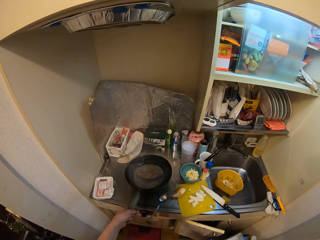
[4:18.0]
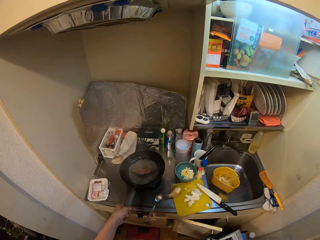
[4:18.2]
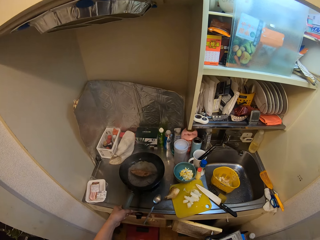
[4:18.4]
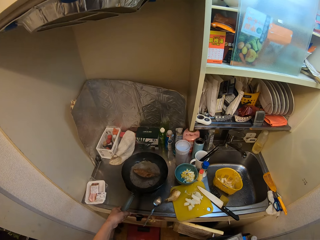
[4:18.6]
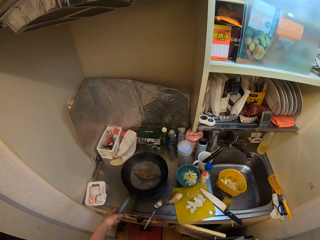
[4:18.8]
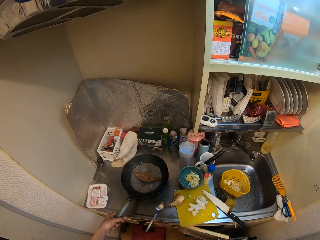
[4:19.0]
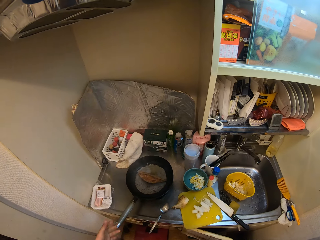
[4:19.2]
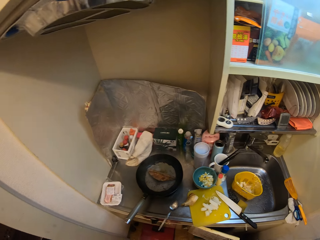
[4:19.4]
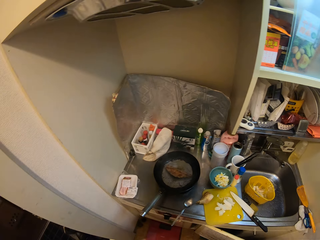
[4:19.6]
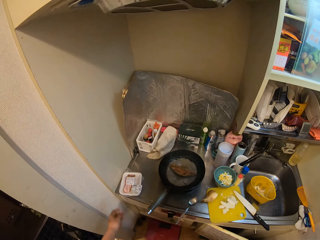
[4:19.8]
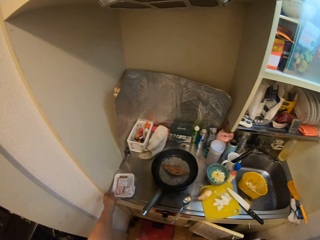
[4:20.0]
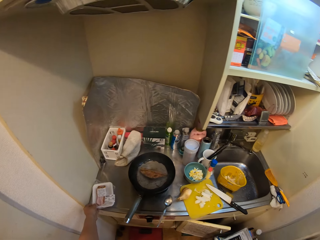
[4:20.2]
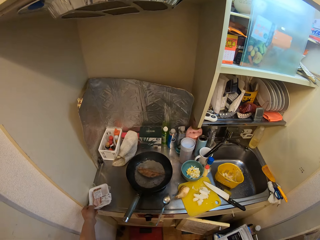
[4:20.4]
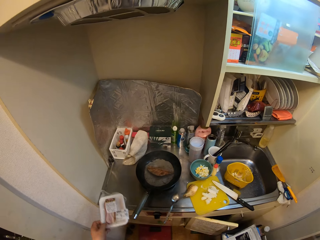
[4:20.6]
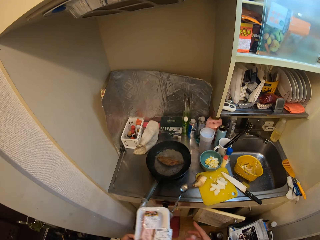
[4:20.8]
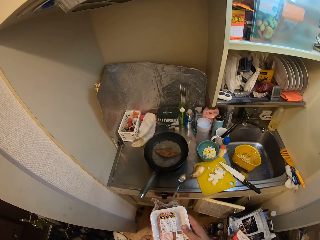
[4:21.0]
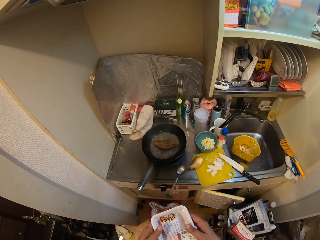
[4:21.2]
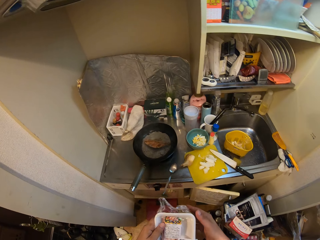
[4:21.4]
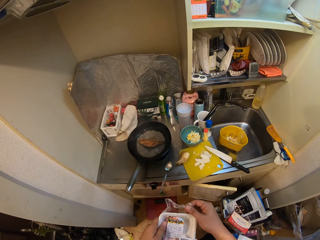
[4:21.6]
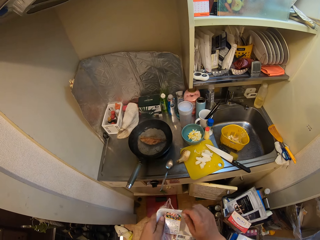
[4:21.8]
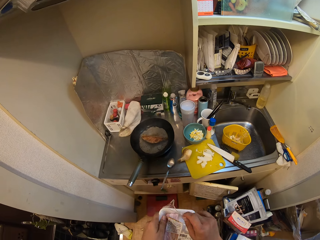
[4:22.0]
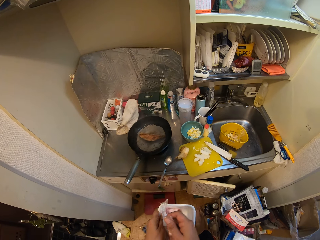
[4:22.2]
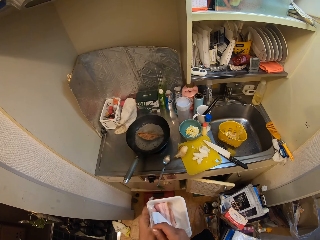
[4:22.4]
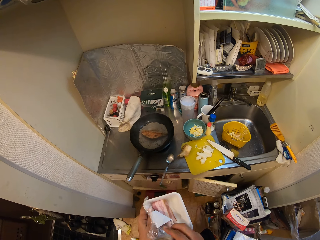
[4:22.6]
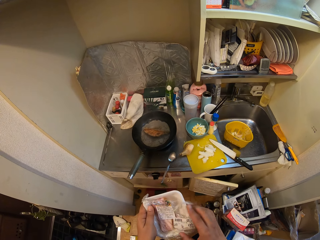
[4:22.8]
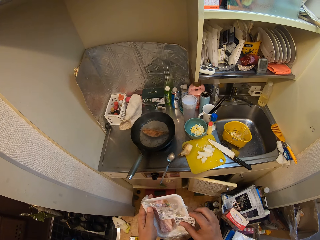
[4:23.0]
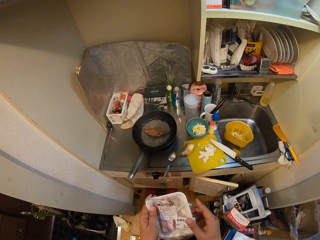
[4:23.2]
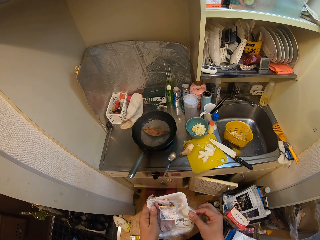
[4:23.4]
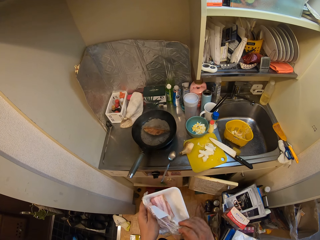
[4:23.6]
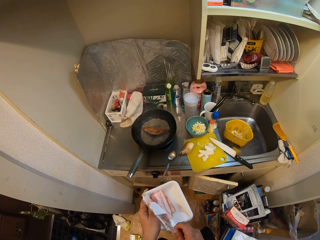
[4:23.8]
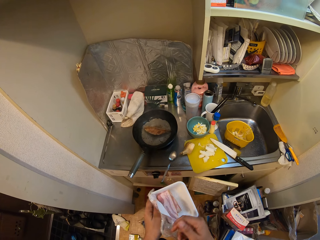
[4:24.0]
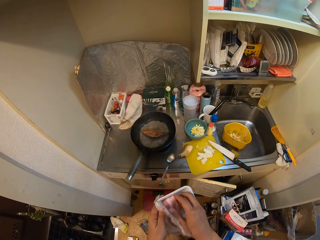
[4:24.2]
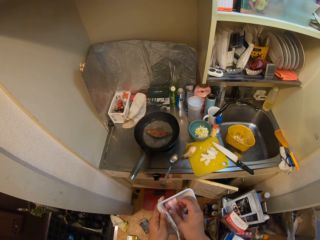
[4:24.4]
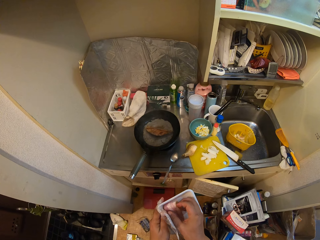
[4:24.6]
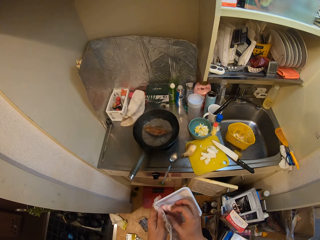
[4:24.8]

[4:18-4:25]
The camera wearer puts the frying pan on the cooker. He picks up the pack of meat or food container from the table with his left hand. He holds the food container with the other hand. He opens the wrapping on the pack of meat with his right hand.

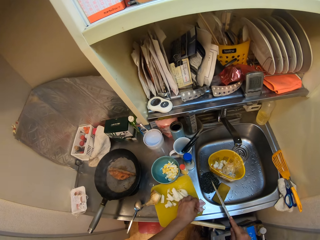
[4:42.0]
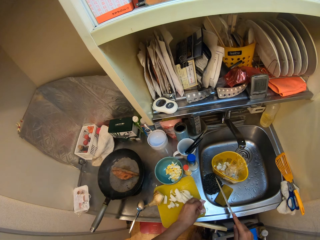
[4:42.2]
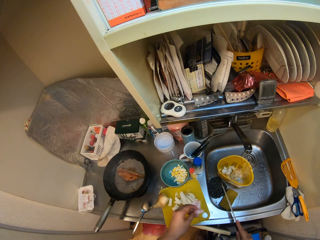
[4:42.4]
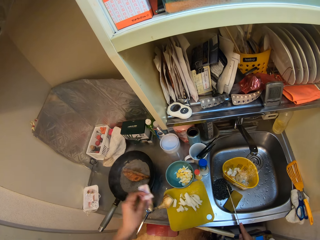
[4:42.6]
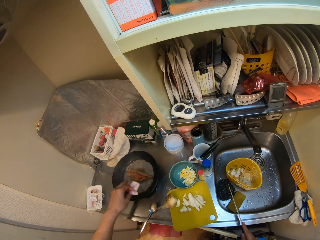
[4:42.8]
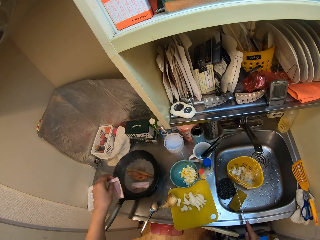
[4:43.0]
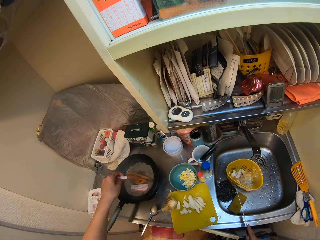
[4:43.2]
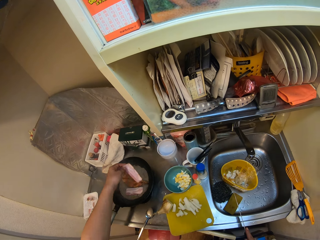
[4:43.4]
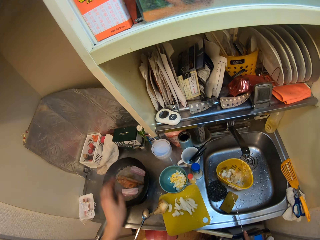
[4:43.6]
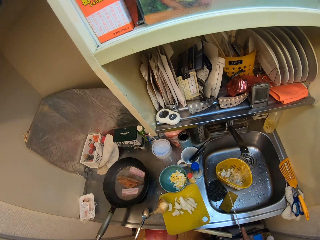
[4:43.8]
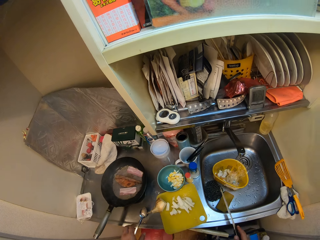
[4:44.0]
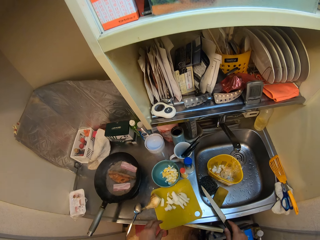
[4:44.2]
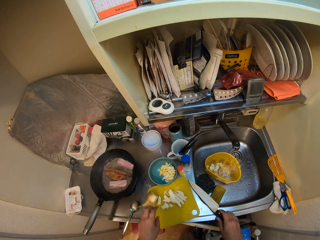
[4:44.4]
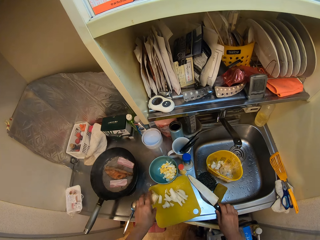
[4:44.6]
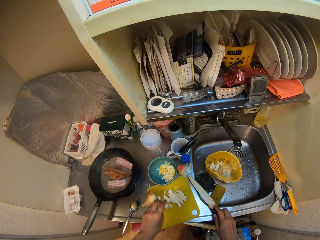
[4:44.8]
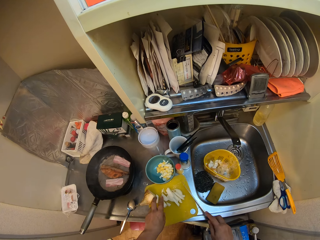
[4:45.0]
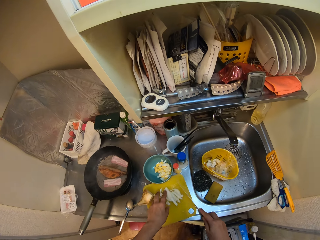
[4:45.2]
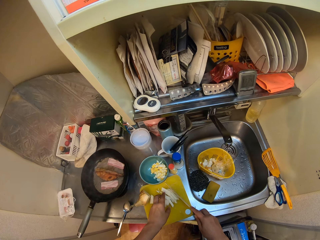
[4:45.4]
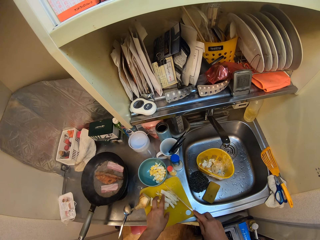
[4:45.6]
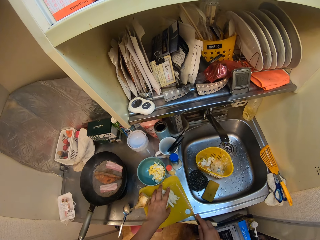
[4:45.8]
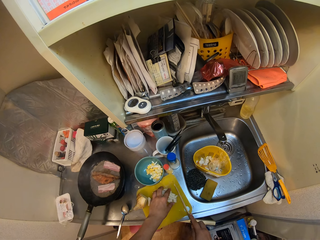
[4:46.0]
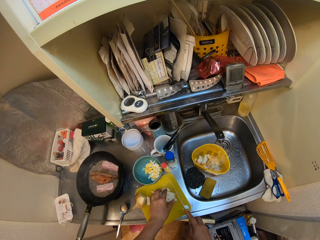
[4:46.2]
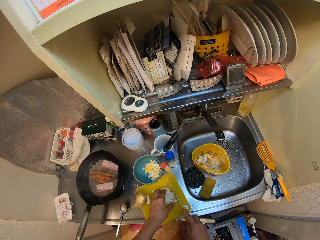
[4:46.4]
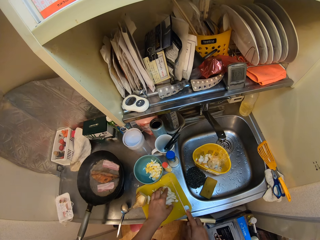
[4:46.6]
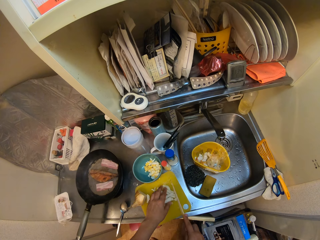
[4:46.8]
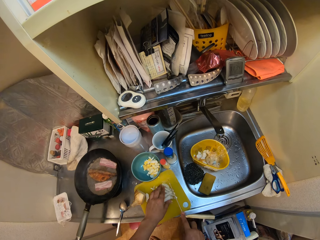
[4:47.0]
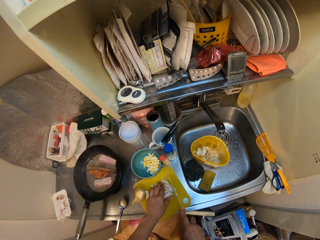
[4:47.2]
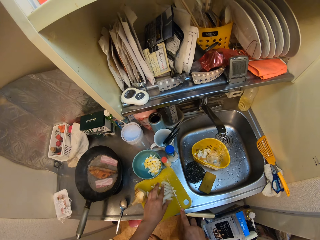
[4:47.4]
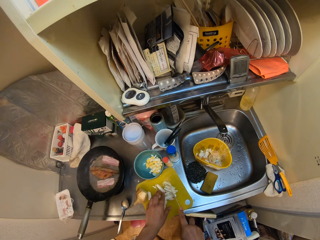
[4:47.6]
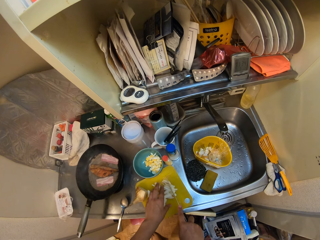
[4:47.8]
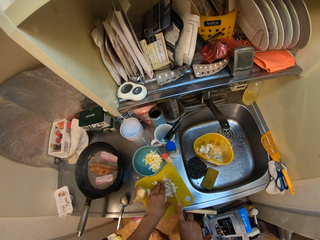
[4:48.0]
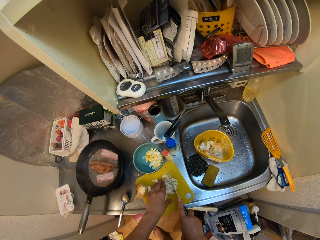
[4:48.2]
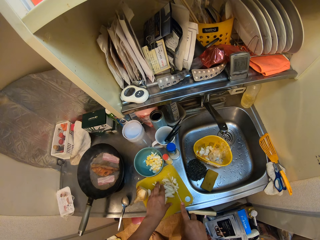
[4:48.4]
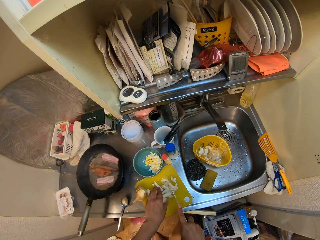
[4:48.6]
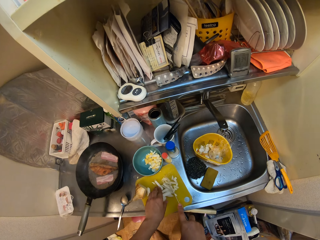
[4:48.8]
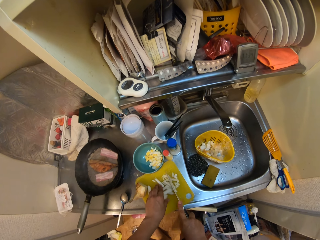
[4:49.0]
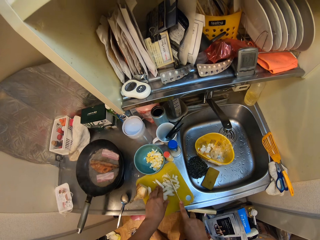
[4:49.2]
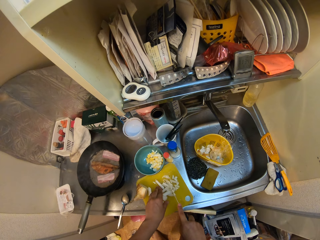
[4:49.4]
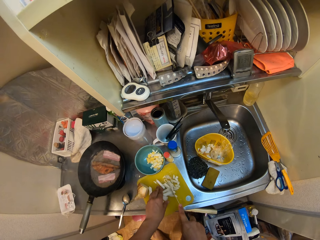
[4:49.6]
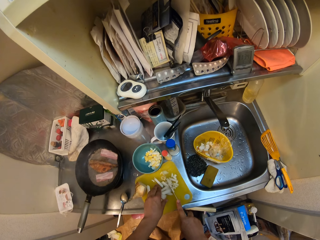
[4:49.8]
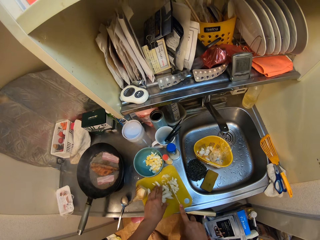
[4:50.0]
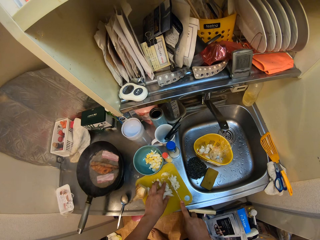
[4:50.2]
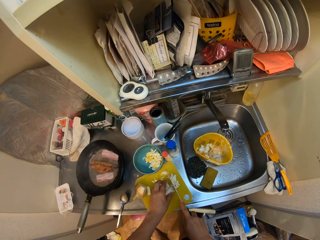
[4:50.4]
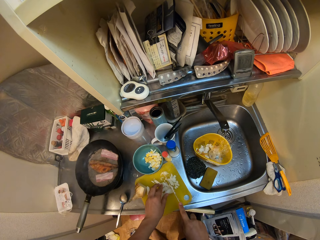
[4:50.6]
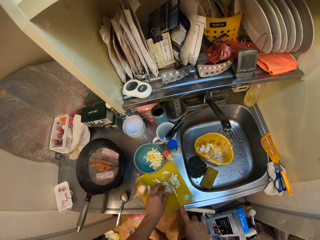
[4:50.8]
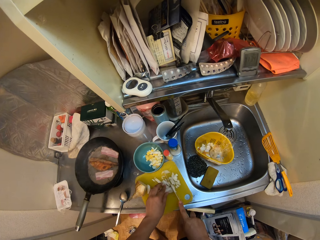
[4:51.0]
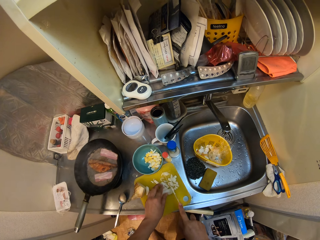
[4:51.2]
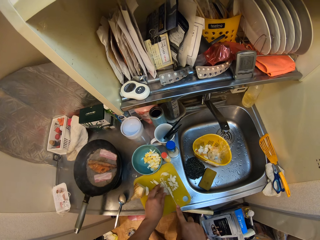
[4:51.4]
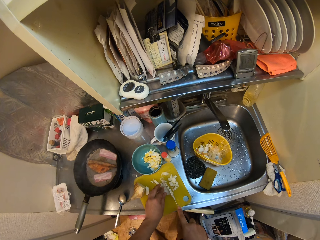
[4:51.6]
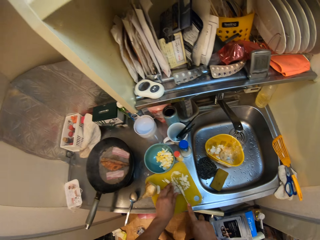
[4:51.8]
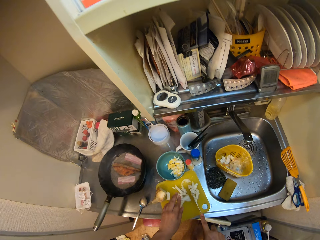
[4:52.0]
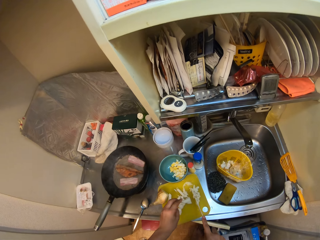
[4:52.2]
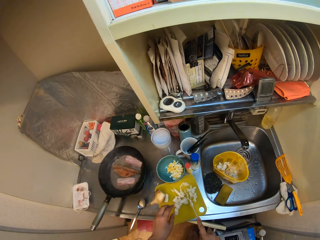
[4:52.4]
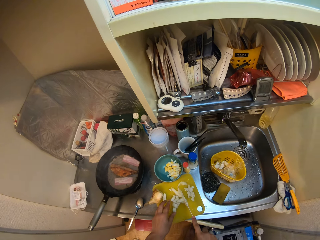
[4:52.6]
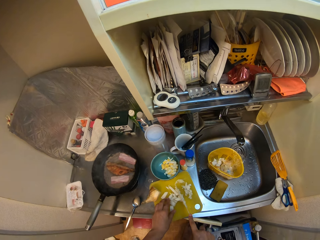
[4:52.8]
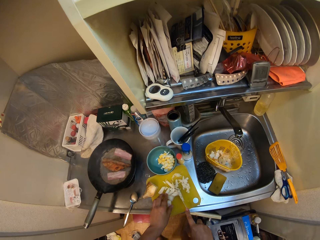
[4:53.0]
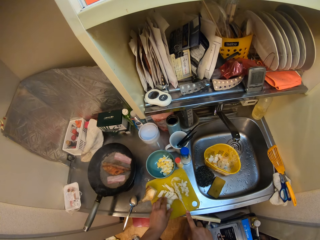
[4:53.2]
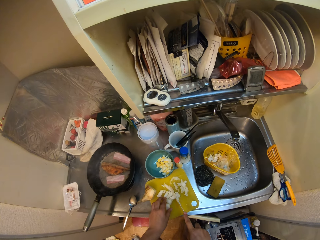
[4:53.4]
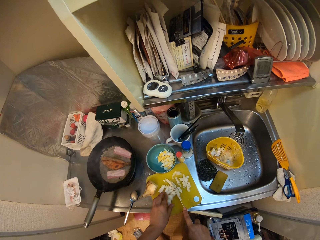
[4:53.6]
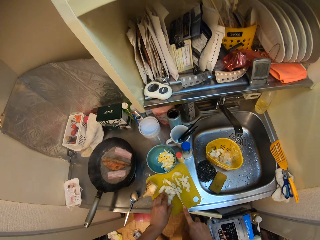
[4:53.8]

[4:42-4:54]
The camera wearer picks up the slices of meat from the cutting board with his left hand. He drops the slices of meat into the frying pan. He holds sliced potatoes on the cutting board with his left hand. He chops the sliced potatoes on the cutting board with the knife in his right hand.

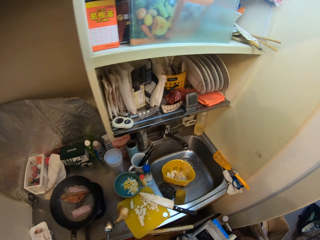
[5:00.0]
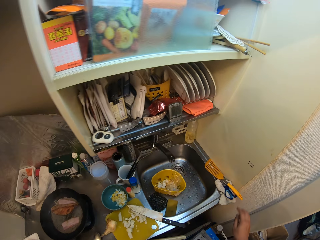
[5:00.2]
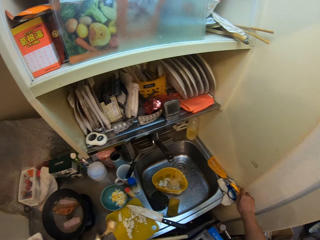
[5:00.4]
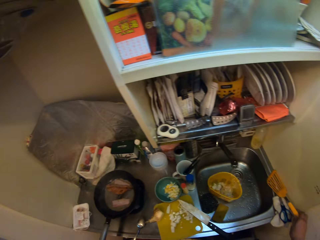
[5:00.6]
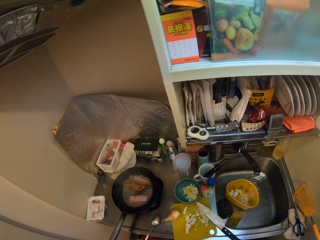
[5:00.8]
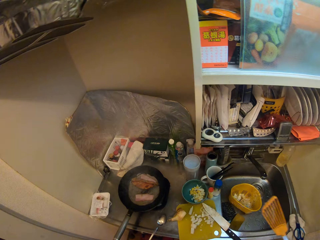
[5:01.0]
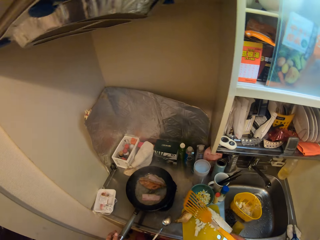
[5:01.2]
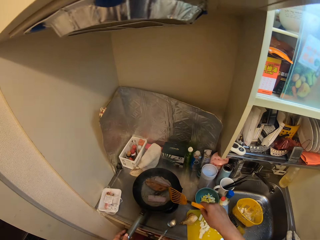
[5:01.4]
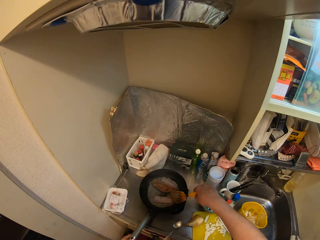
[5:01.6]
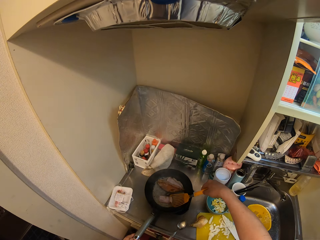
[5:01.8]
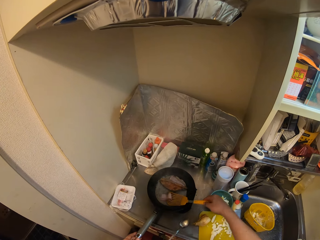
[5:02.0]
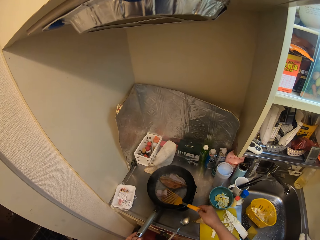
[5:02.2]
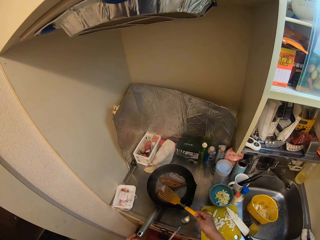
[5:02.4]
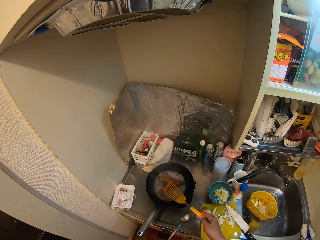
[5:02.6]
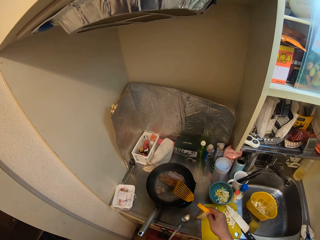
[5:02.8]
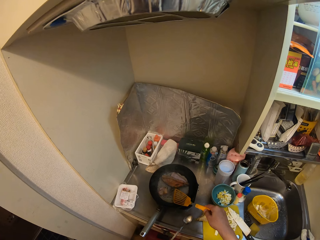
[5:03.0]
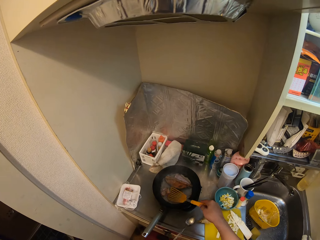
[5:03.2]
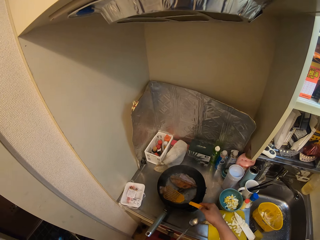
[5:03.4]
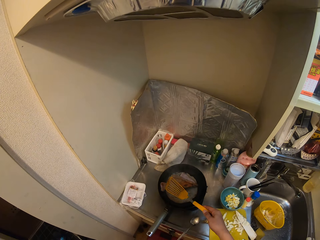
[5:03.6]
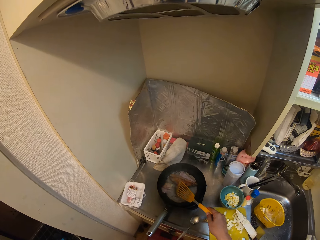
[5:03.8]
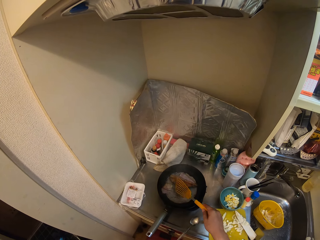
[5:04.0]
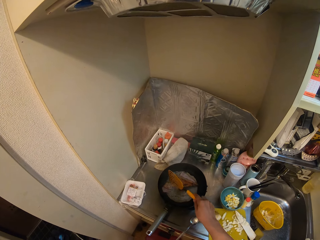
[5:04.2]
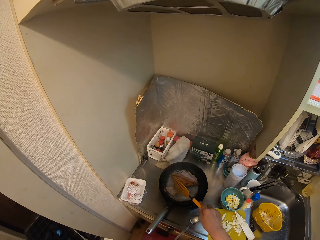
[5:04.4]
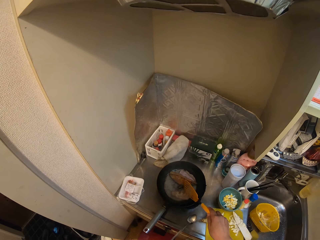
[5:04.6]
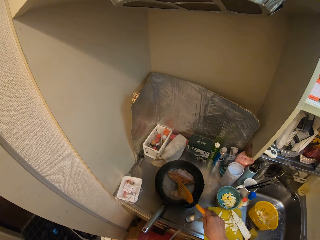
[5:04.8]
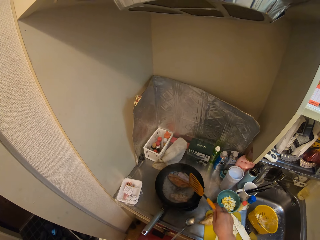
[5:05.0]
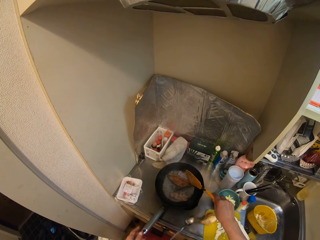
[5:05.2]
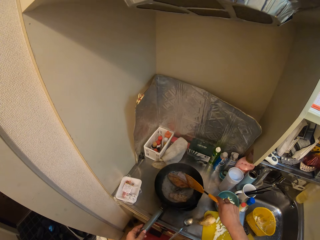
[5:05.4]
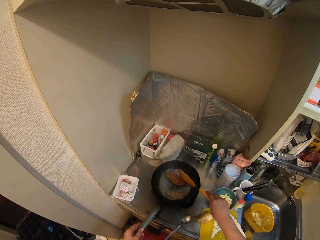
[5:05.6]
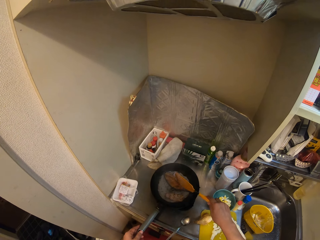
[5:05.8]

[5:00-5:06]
The camera wearer walks. He picks up a turner from the sink with his right hand. He moves the turner spoon towards the pan. He holds the handle of the frying pan with his left hand. He turns the meat in the frying pan with the turner in his right hand. He holds the handle of the frying pan with his left hand. He turns the meat in the frying pan with the turner in his right hand.
